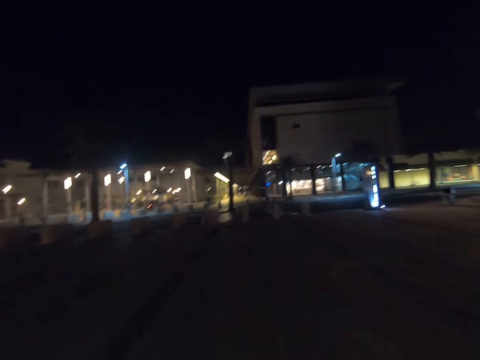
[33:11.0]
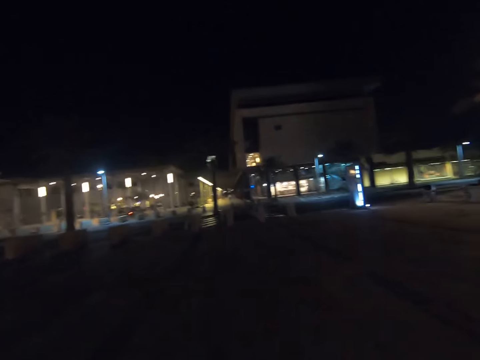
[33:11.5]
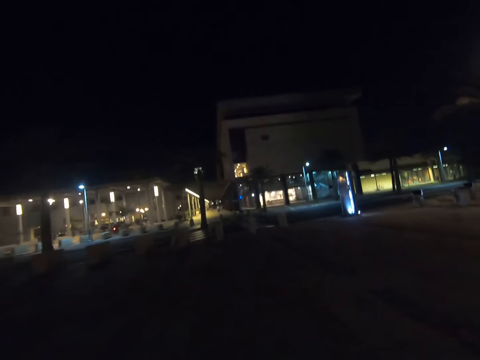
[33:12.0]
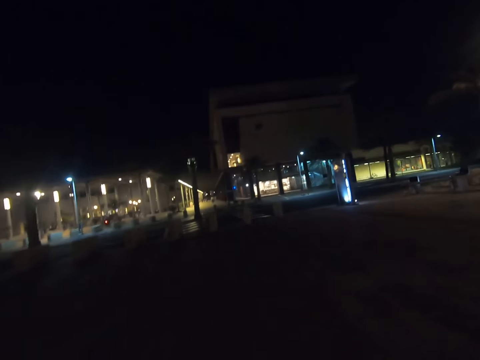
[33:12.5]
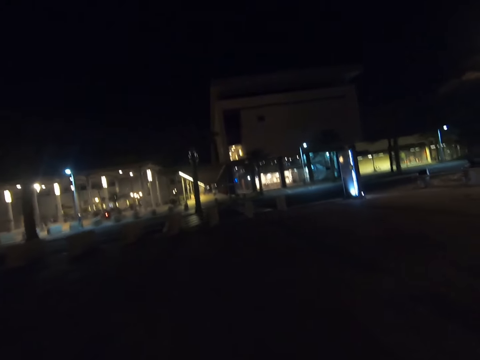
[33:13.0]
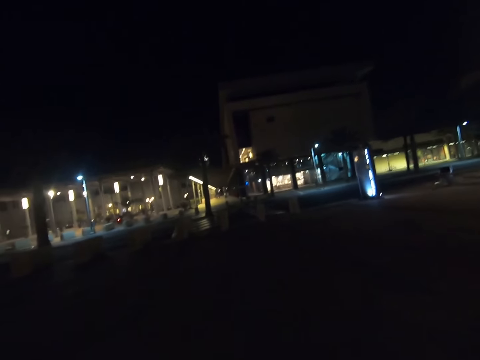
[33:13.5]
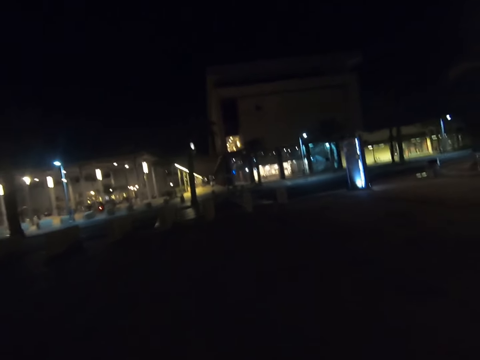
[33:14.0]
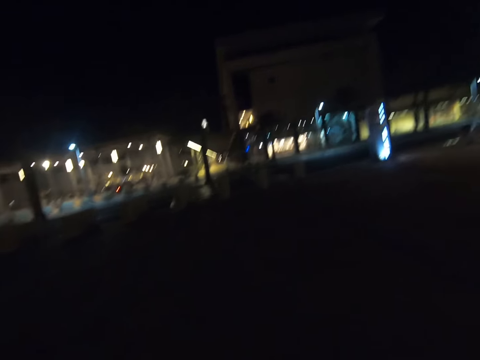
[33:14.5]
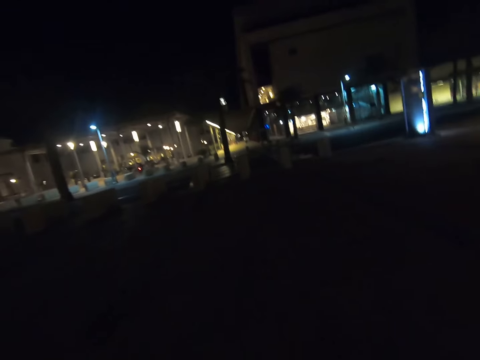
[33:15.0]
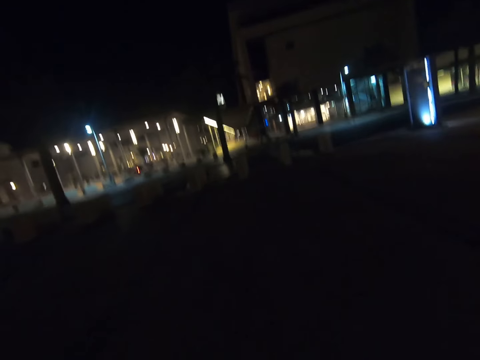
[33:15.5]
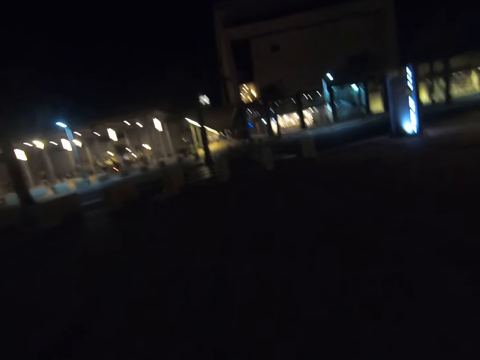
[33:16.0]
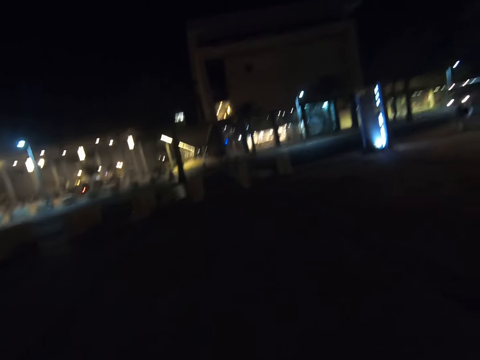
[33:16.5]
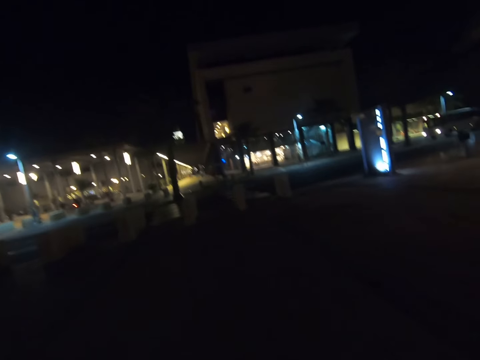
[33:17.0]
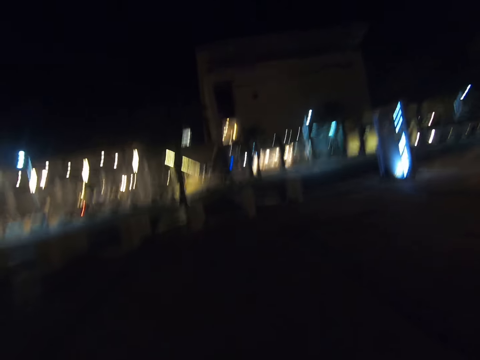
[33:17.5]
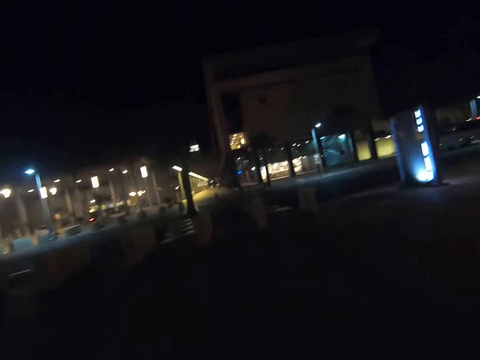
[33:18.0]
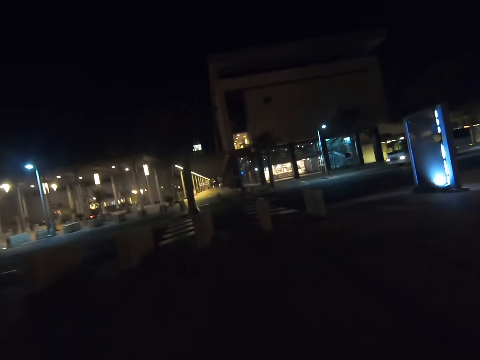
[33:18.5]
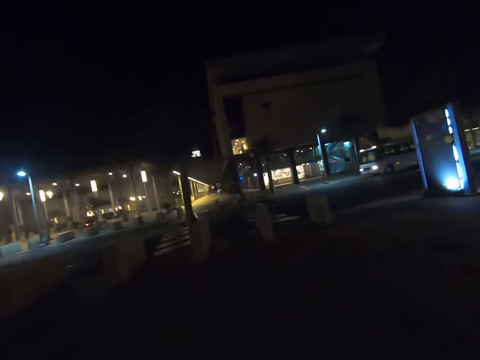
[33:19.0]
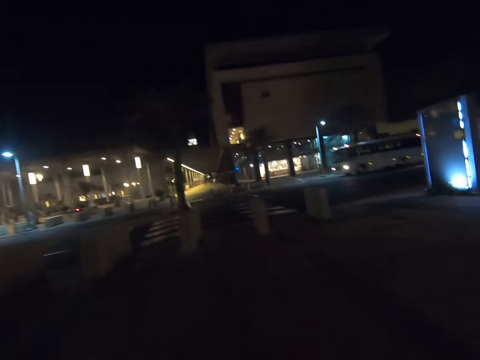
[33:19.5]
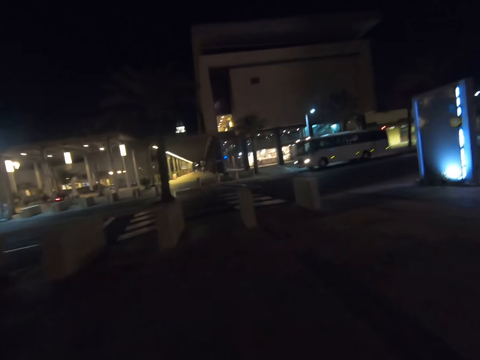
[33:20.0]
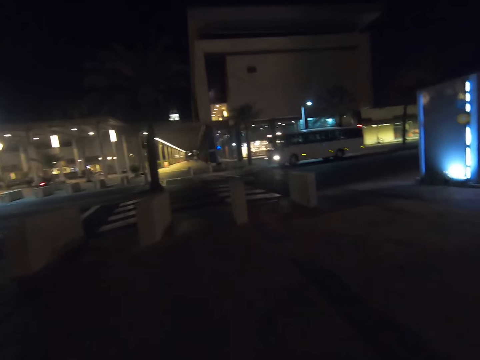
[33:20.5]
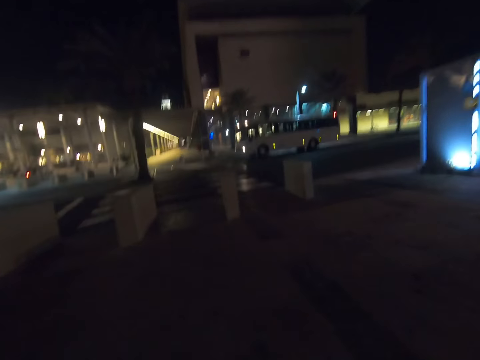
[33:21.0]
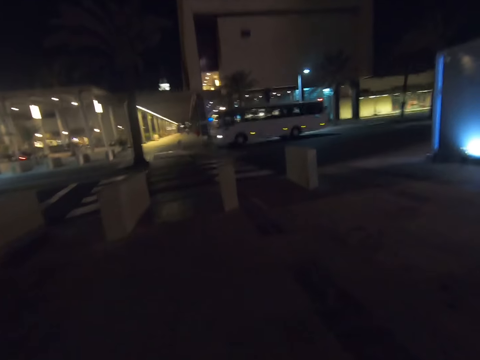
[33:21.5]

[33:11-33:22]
The camera wearer walks in the street.

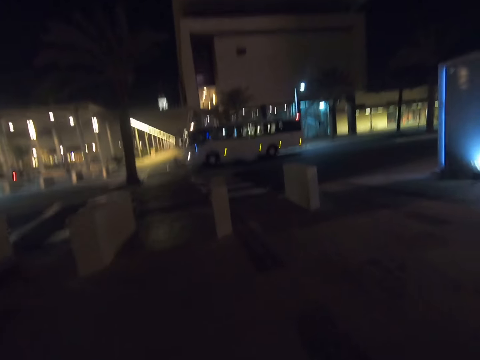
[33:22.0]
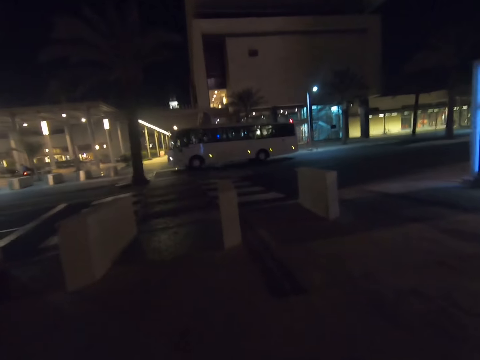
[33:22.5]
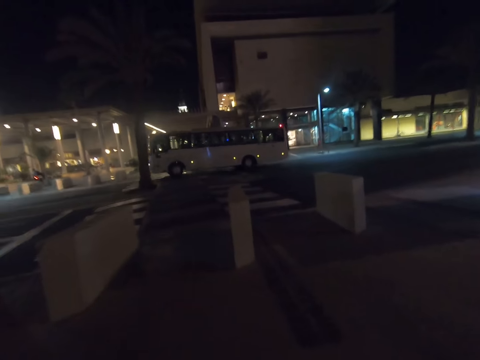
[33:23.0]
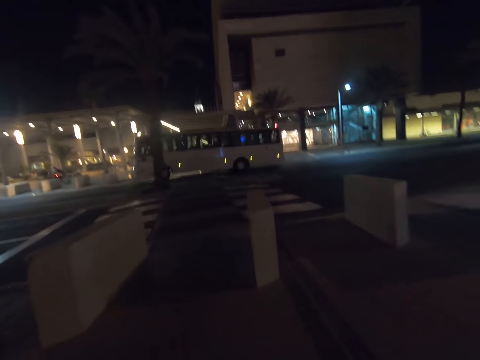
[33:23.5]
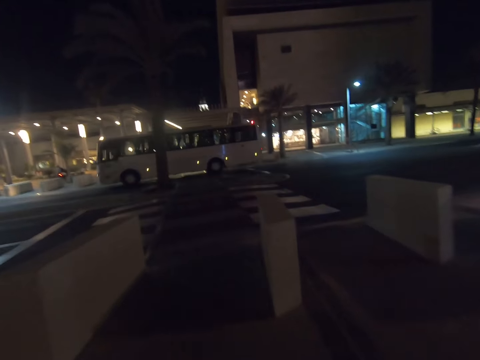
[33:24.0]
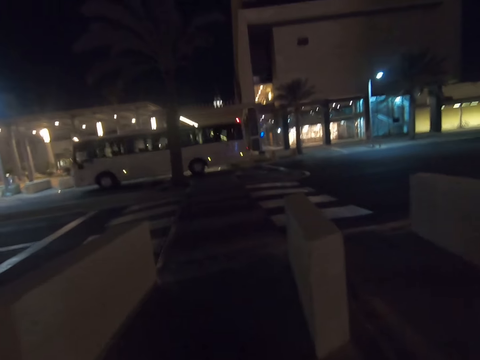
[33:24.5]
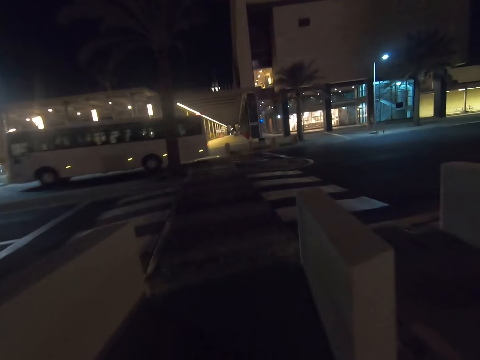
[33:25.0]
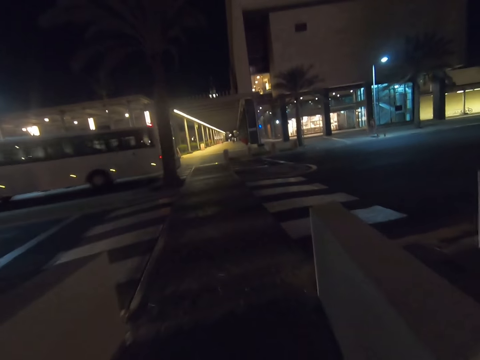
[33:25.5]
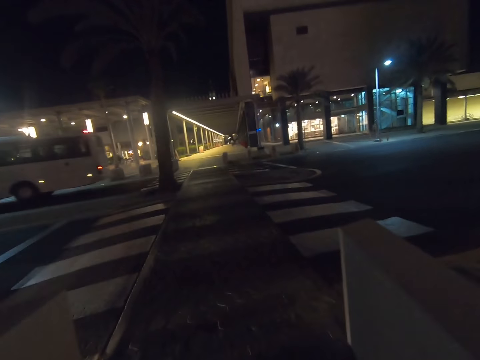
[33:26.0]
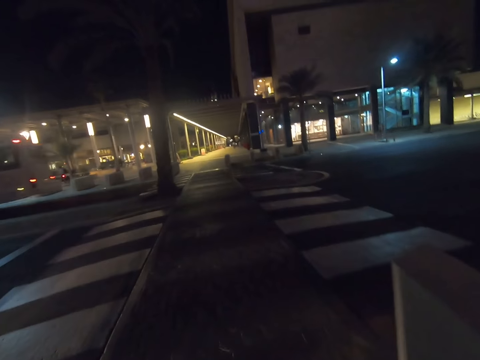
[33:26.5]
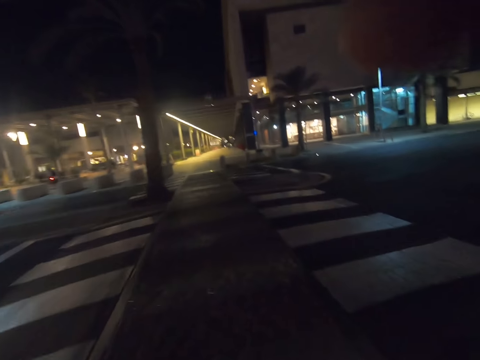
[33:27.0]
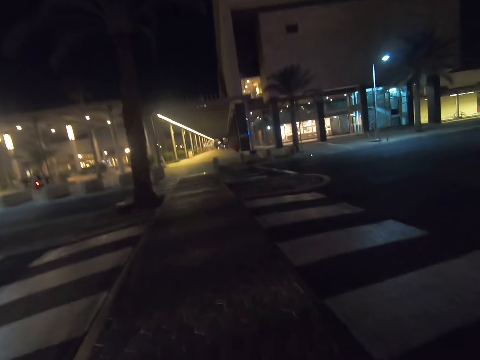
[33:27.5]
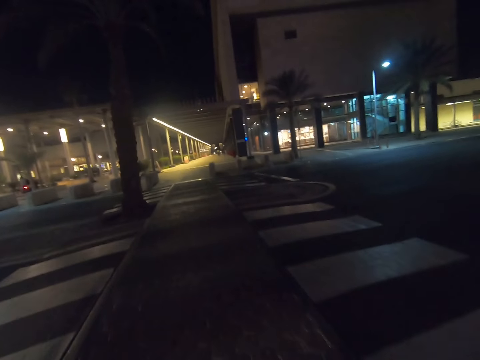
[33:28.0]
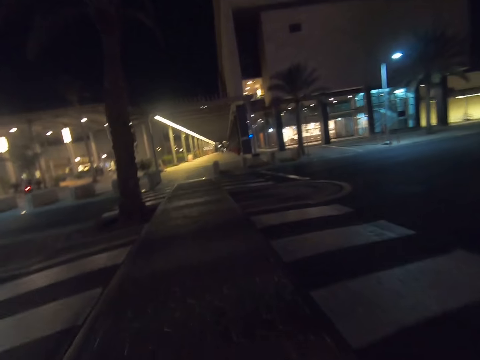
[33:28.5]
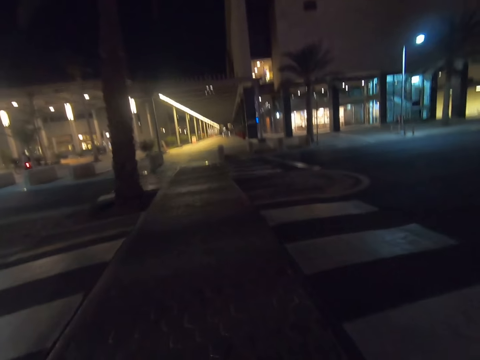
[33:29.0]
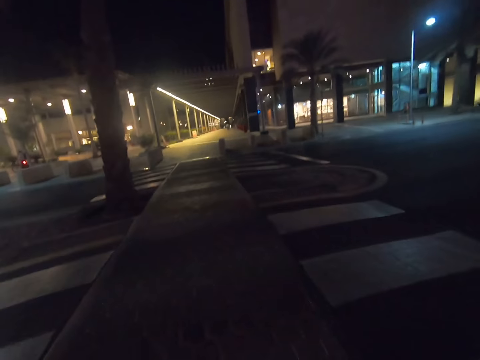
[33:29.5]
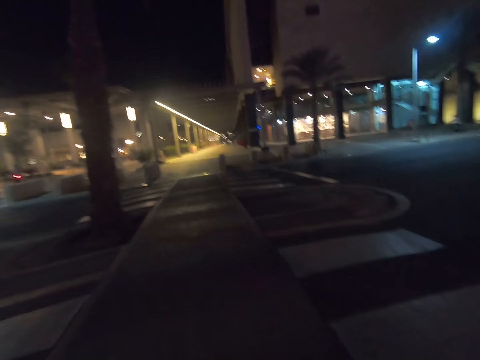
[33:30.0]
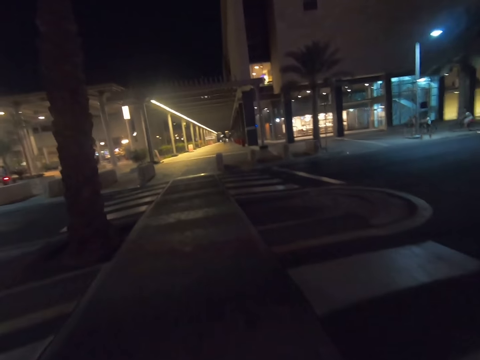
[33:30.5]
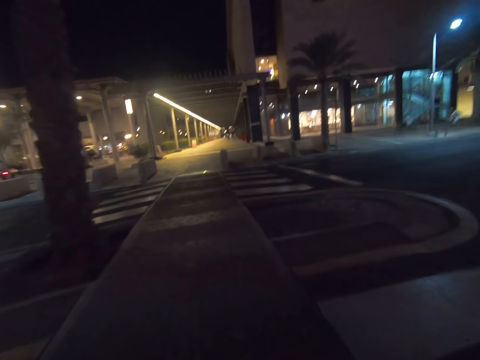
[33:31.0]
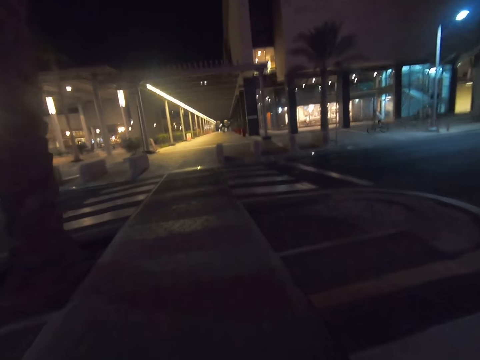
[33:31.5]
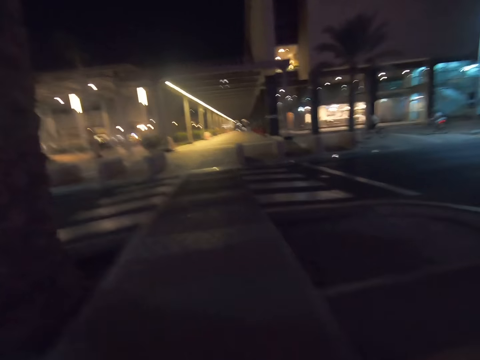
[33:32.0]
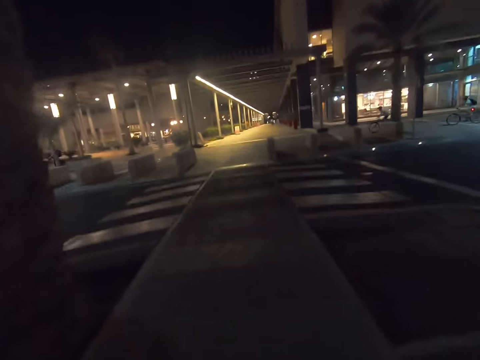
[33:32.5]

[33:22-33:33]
The camera wearer crosses the road and adjusts the camera.

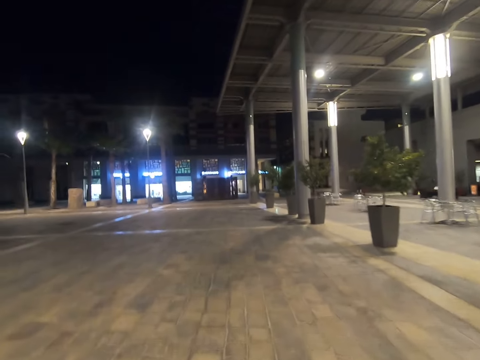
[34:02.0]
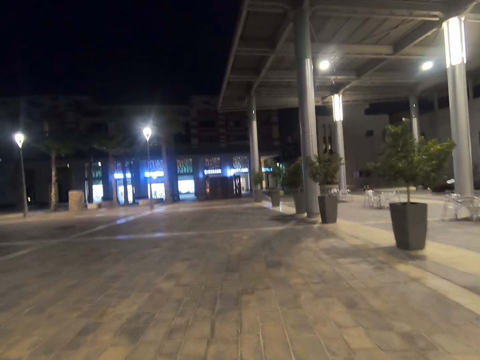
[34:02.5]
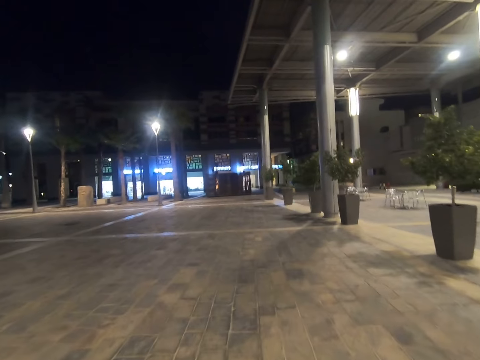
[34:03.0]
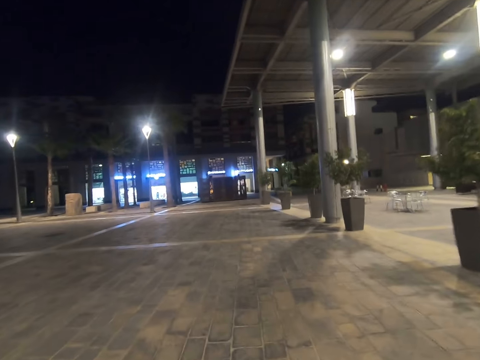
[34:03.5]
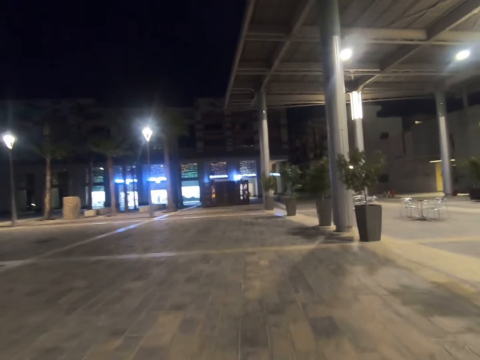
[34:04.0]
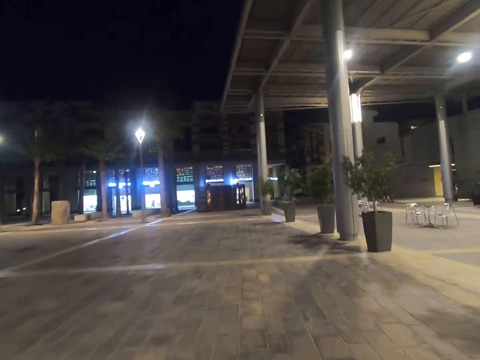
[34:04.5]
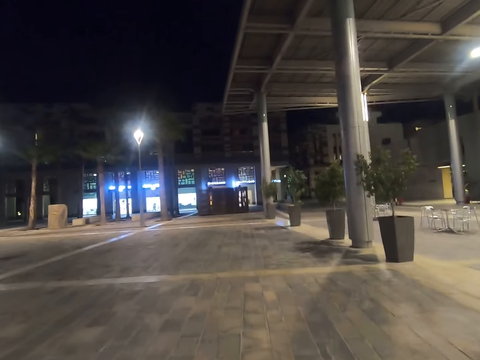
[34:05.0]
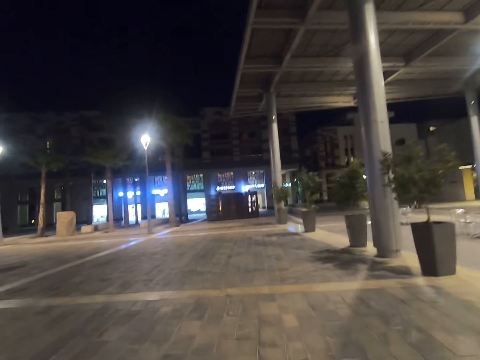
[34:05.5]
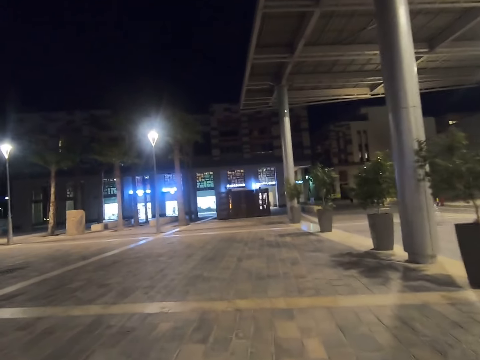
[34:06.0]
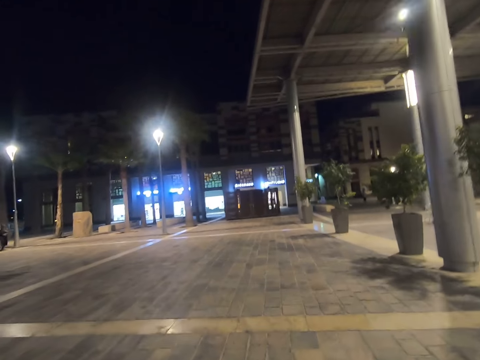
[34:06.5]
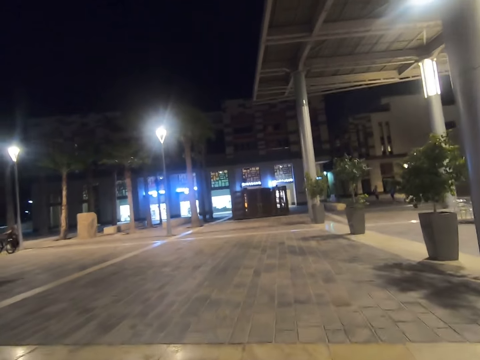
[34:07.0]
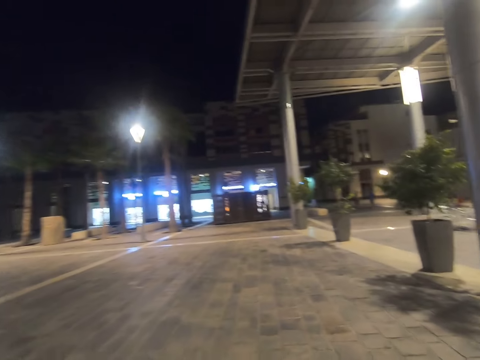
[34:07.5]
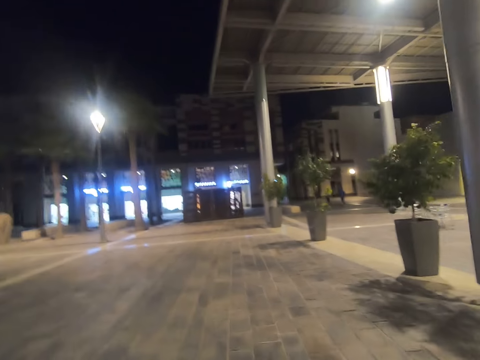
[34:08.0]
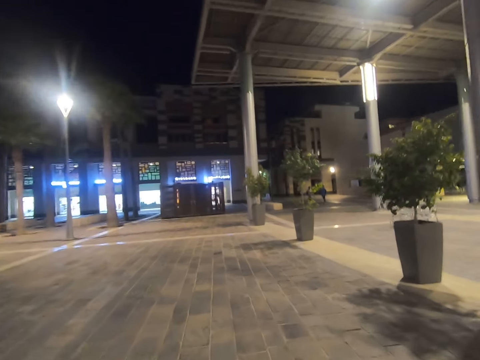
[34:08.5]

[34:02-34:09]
The camera wearer walks on the pavements.
